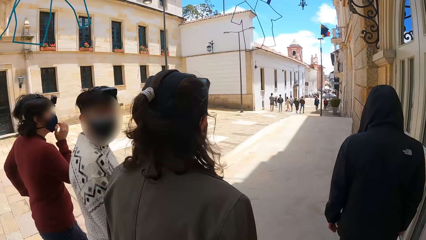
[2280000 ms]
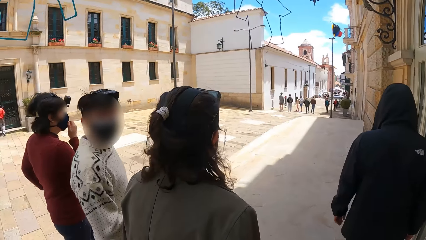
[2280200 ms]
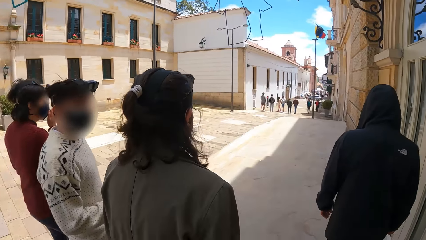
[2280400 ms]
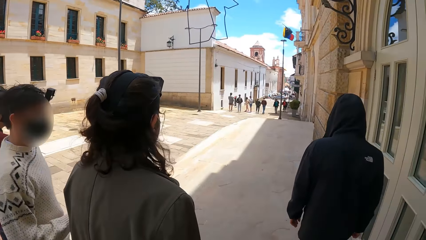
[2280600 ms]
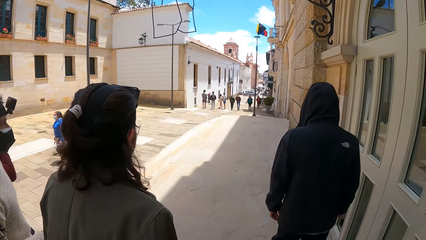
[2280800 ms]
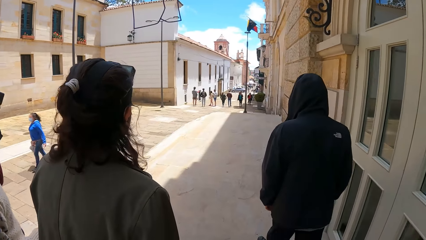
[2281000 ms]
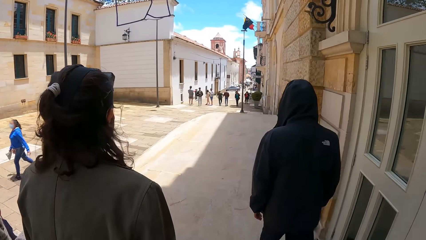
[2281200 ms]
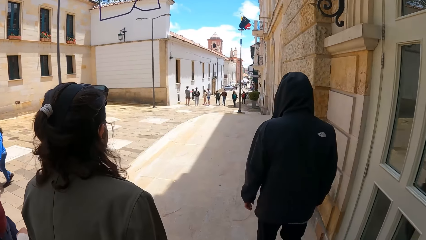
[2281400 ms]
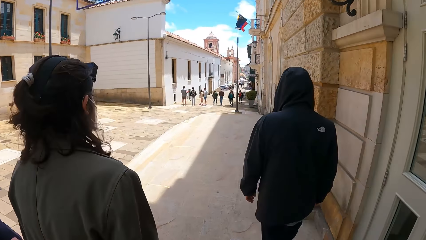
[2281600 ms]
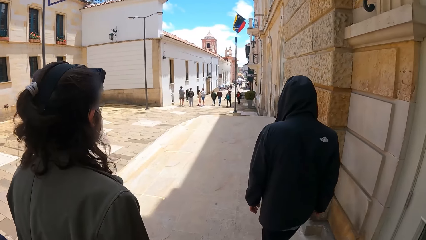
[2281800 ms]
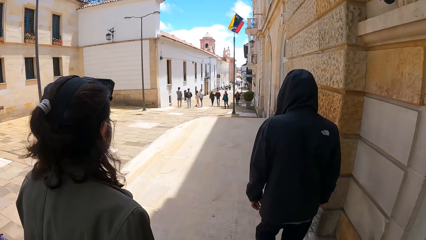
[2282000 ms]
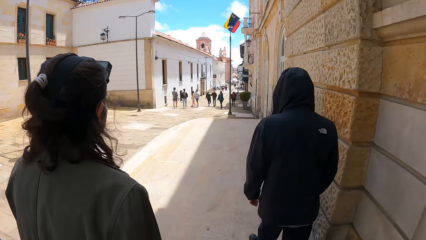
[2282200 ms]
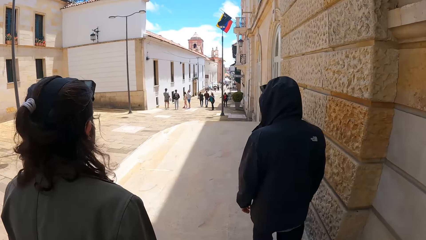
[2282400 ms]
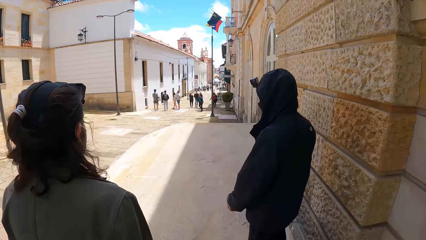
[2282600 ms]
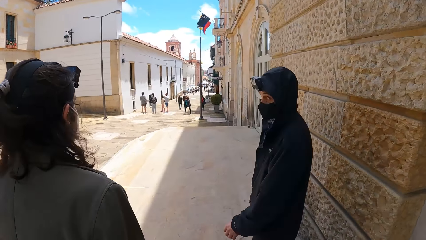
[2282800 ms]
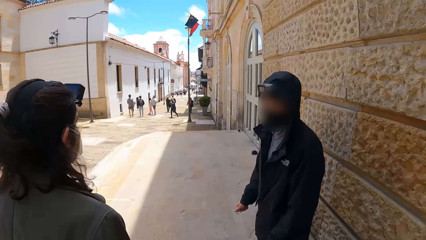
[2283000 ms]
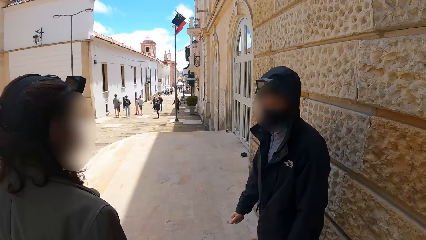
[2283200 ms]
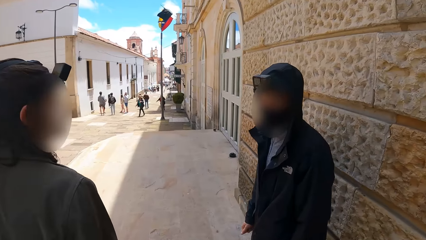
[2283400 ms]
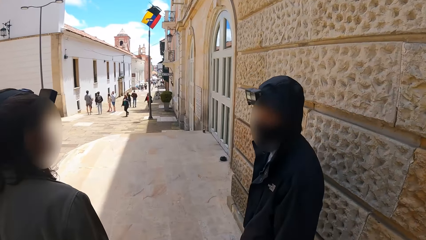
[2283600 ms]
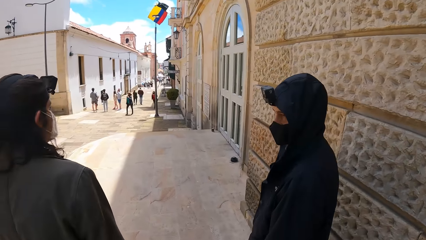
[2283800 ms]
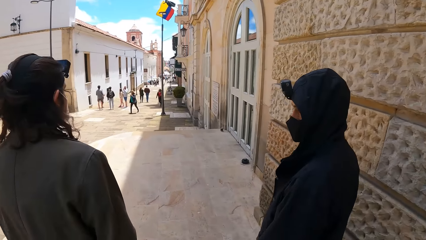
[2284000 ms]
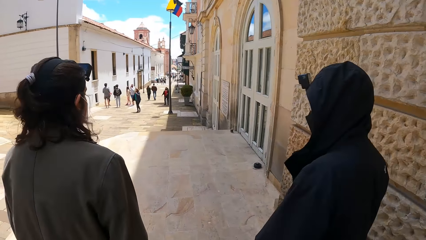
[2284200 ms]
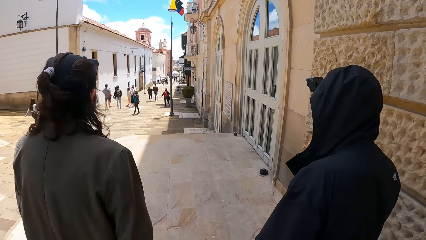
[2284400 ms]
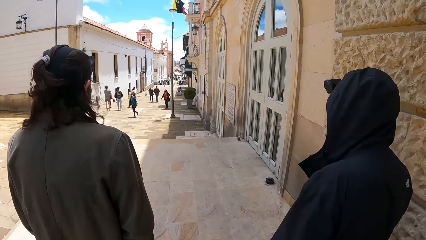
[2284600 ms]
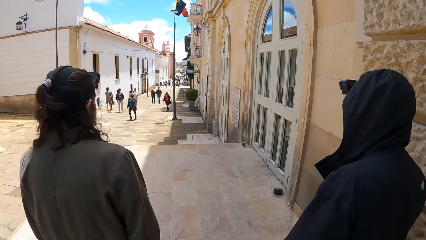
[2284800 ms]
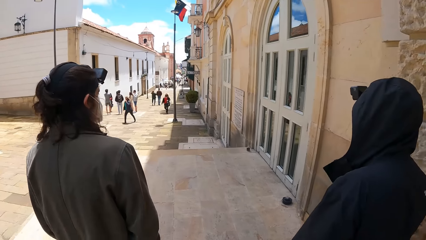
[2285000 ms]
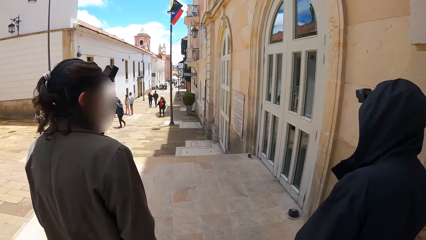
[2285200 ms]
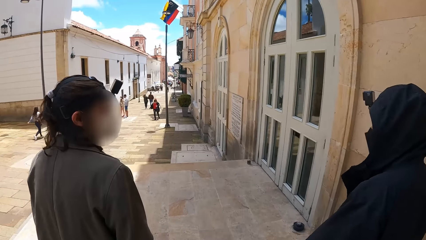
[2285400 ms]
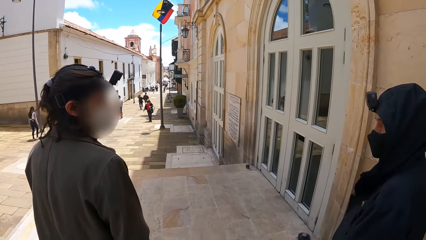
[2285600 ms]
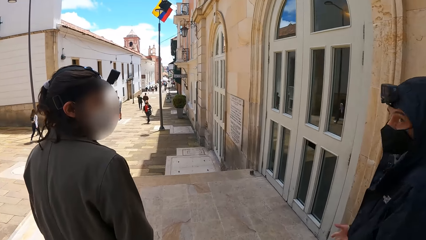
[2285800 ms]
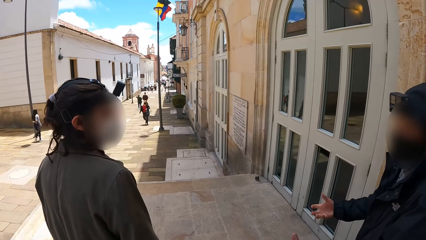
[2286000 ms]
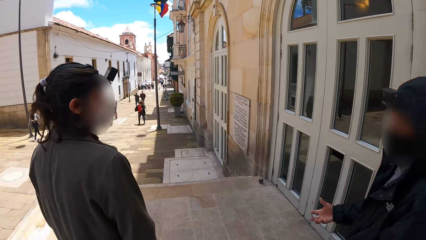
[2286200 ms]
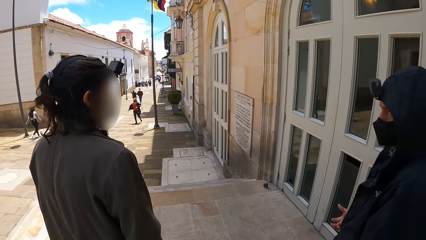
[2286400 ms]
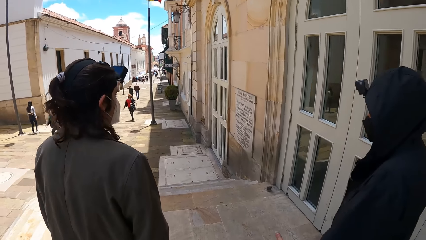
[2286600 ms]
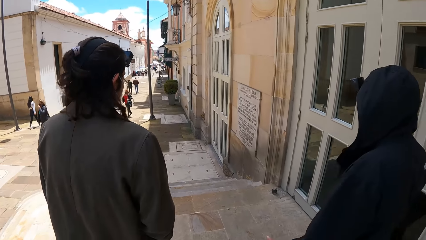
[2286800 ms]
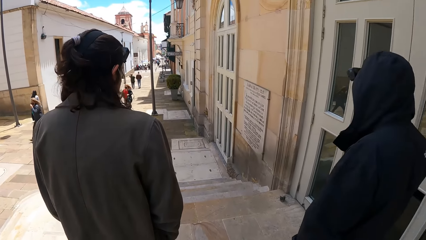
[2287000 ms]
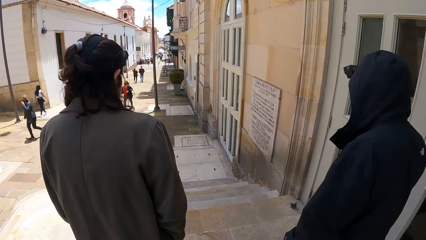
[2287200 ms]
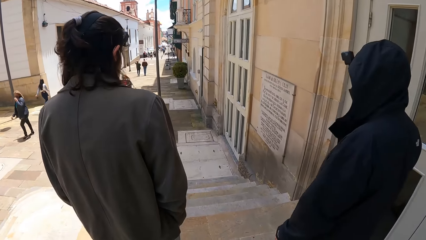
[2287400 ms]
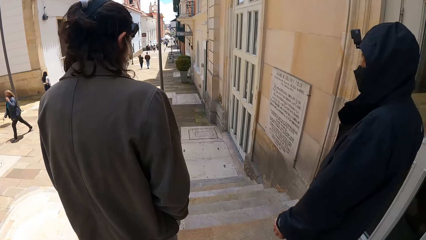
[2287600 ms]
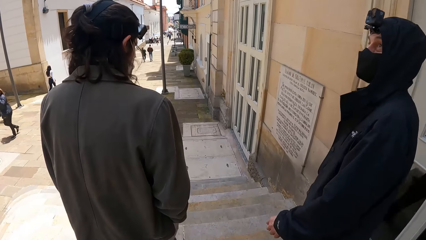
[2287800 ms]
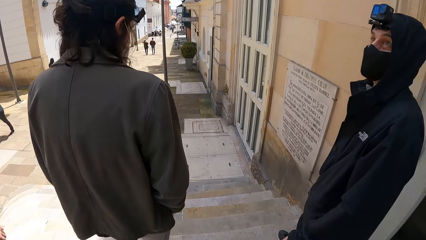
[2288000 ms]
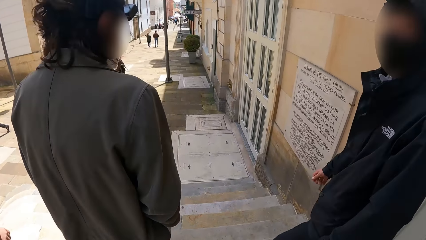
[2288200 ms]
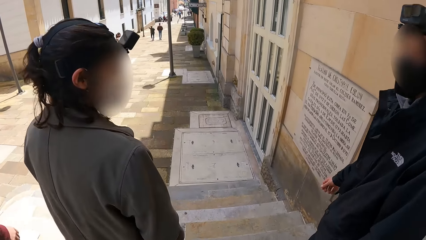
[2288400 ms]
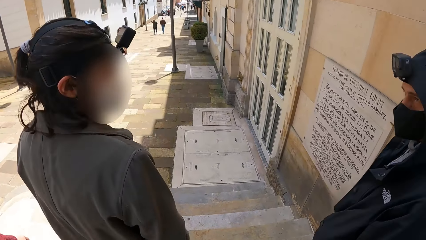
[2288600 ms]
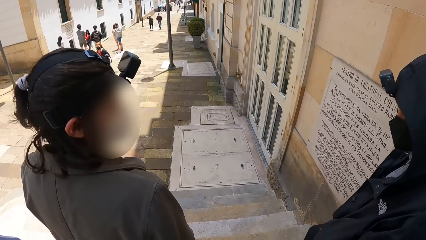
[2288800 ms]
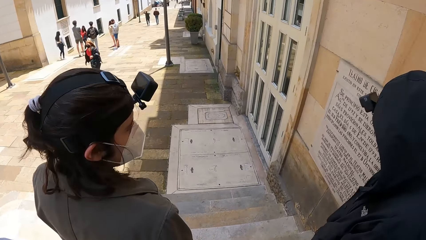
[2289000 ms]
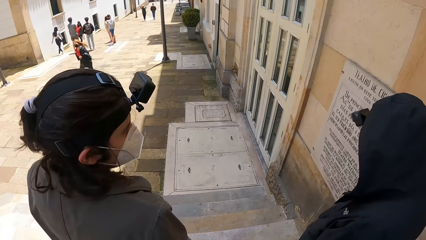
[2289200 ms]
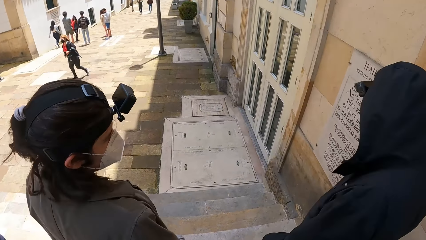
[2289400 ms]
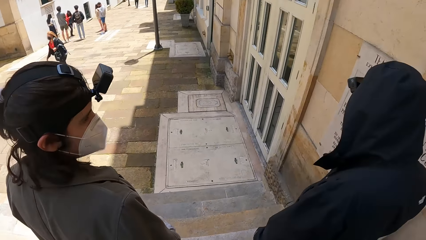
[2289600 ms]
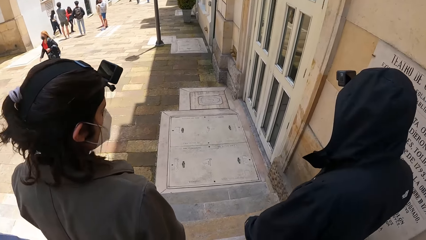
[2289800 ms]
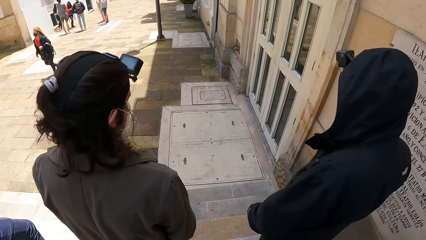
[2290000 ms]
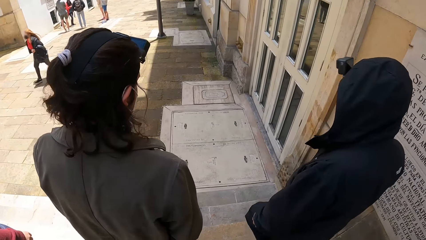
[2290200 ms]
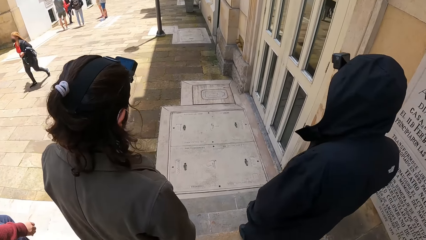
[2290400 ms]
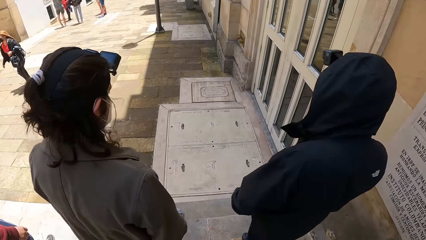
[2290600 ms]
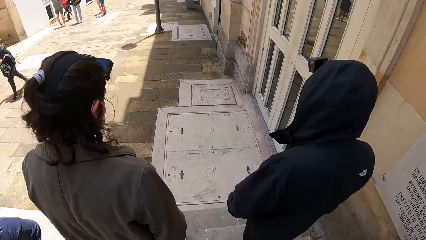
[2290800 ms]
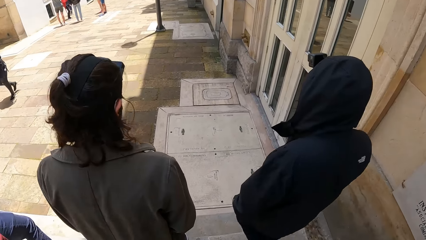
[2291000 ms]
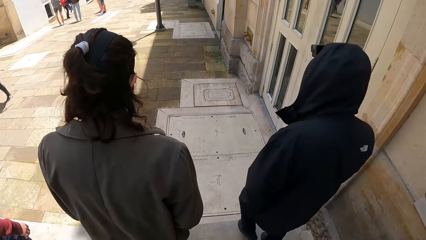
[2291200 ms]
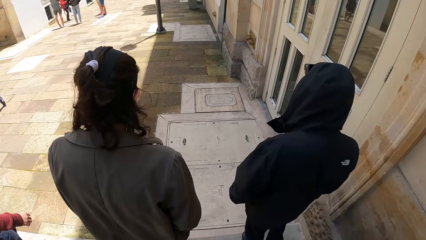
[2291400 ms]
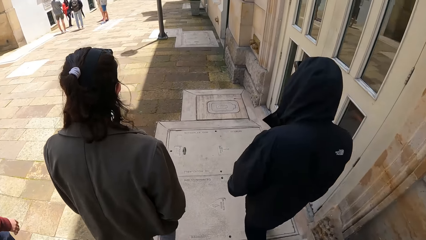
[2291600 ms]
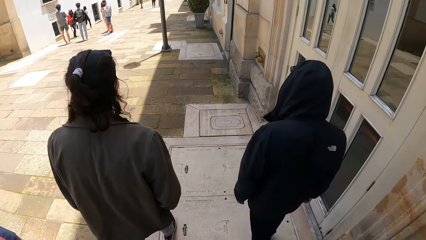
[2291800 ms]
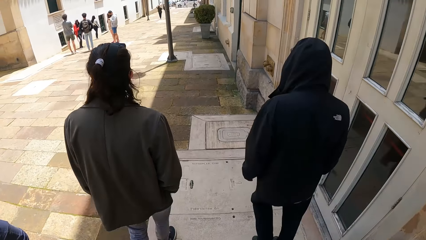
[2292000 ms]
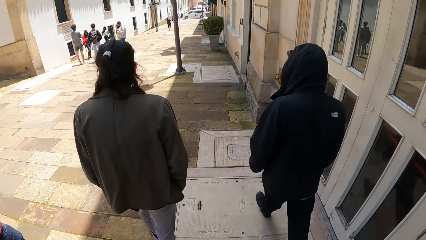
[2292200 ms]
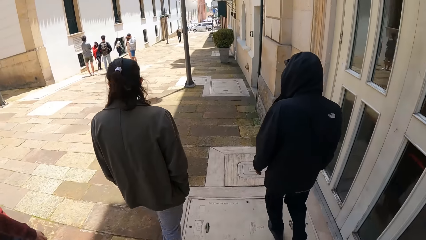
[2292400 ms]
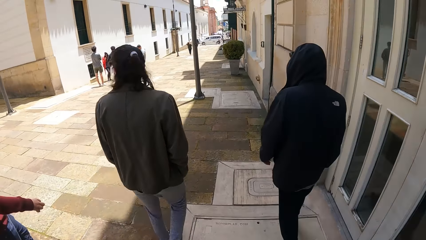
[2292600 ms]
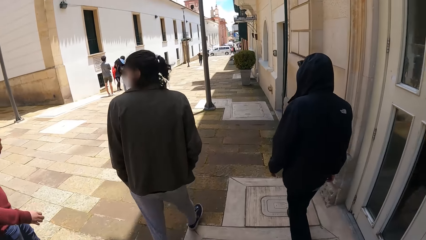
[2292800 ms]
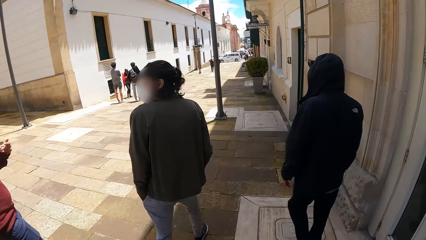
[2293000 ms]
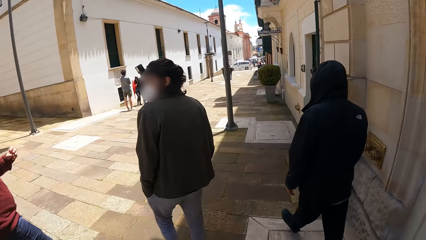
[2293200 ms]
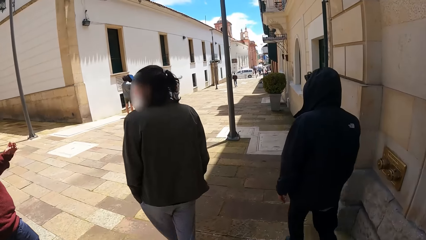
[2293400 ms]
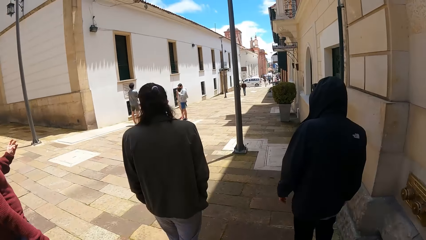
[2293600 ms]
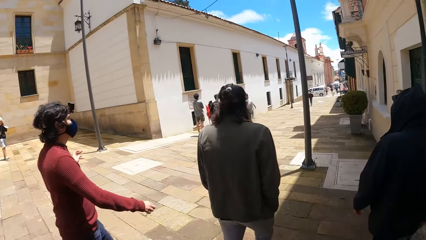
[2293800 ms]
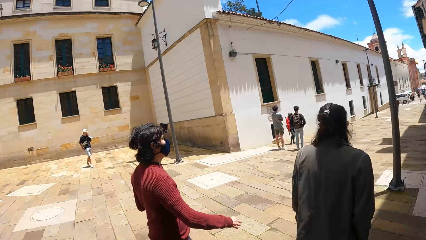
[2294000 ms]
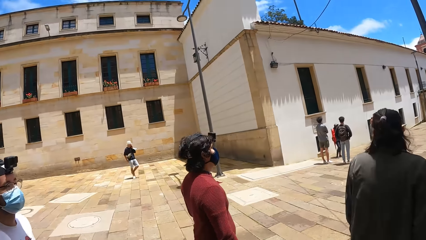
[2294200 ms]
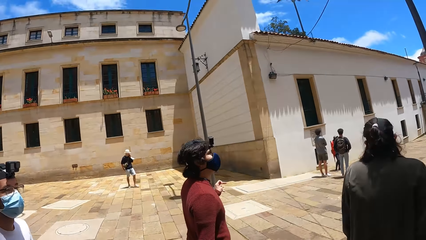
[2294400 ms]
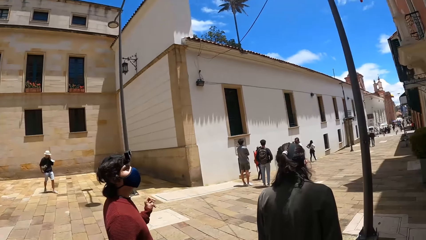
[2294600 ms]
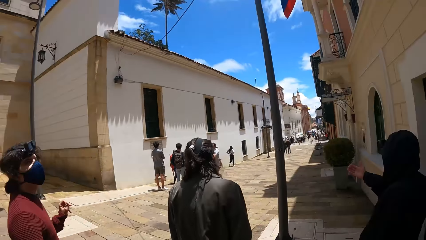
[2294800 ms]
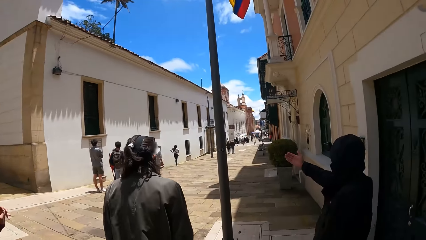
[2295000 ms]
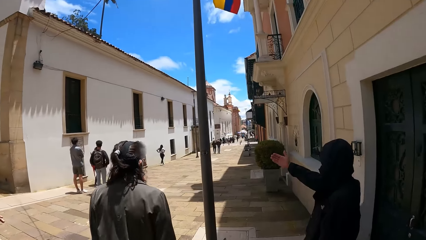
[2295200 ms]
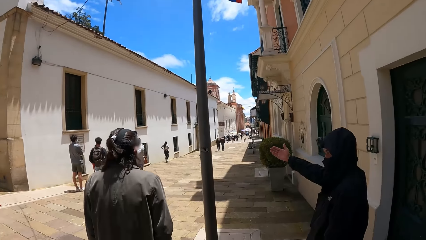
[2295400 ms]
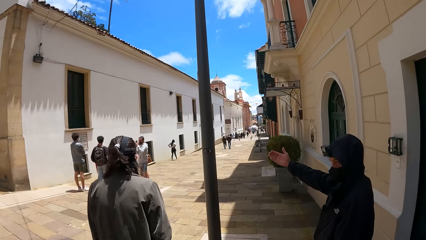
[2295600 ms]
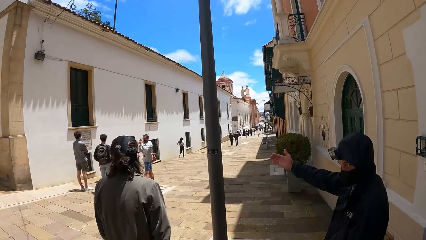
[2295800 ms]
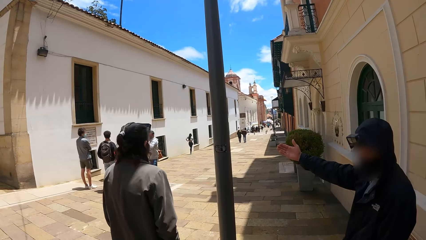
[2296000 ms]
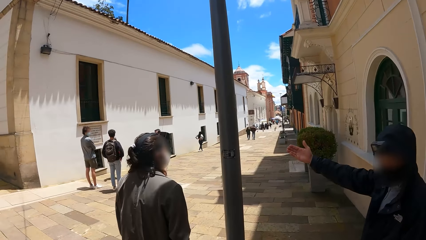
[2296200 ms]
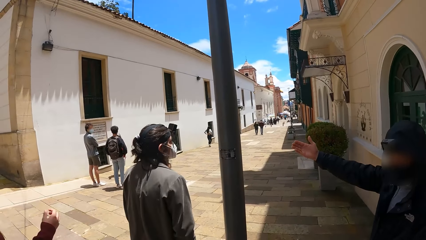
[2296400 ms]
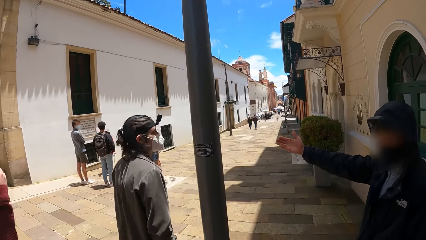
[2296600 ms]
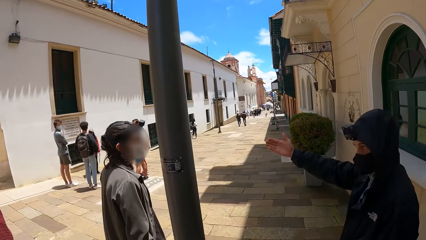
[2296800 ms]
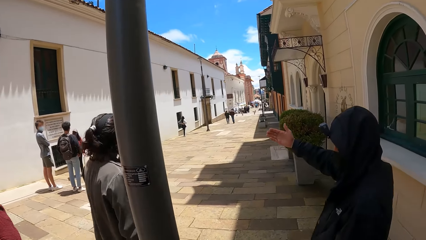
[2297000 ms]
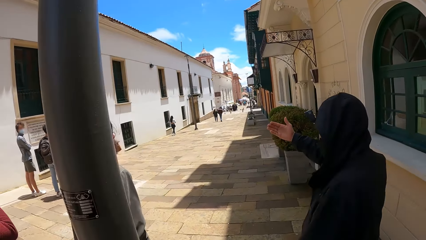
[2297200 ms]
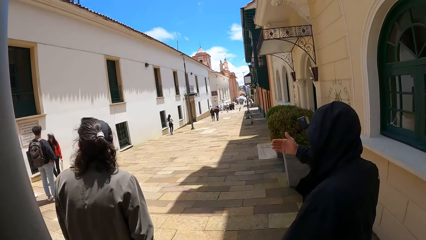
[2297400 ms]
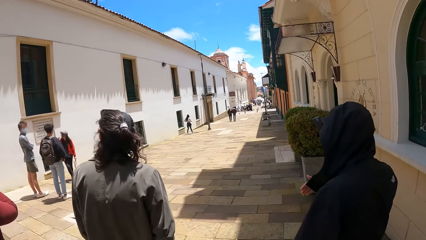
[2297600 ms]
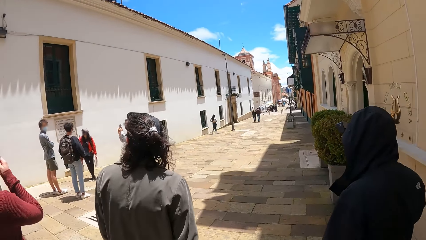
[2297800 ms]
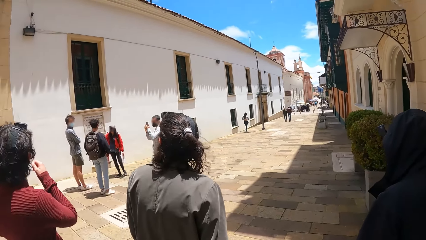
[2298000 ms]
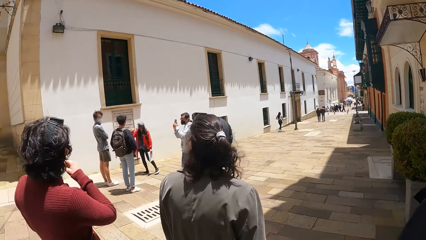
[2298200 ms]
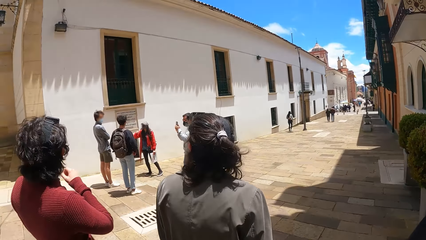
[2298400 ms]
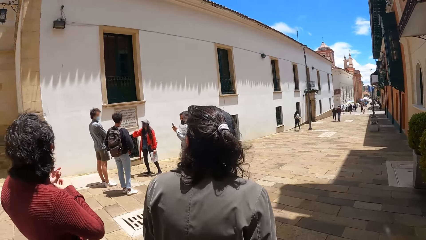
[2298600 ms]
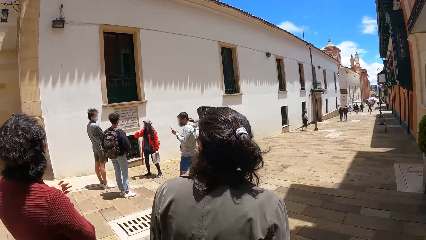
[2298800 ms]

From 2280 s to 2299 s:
The man climbs down a staircase. Another man climbs down the staircase. The camera wearer climbs down the staircase.
